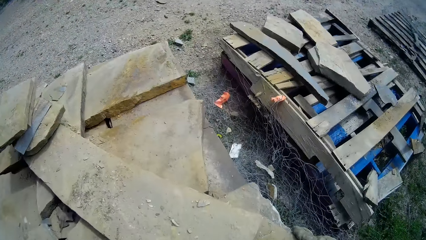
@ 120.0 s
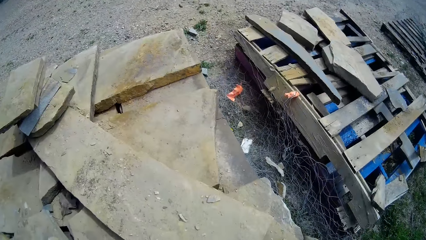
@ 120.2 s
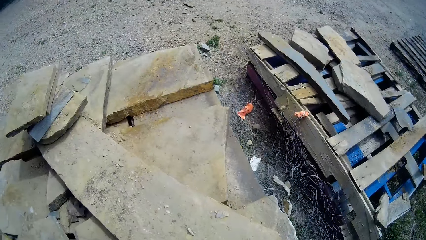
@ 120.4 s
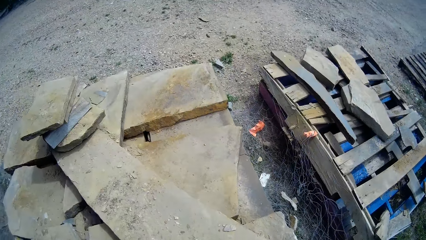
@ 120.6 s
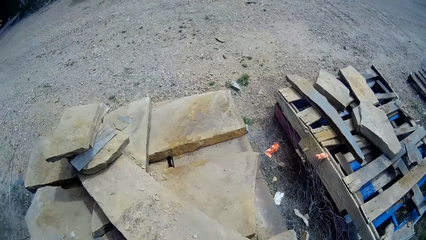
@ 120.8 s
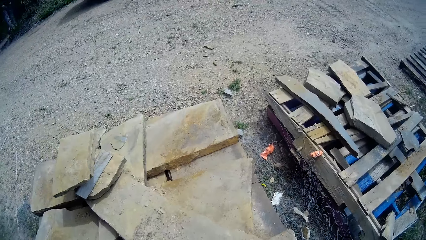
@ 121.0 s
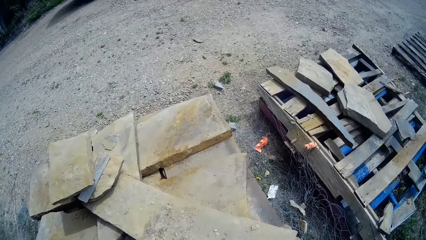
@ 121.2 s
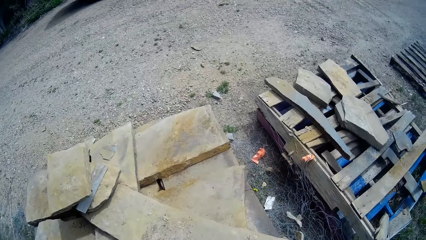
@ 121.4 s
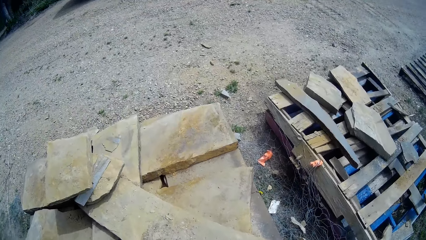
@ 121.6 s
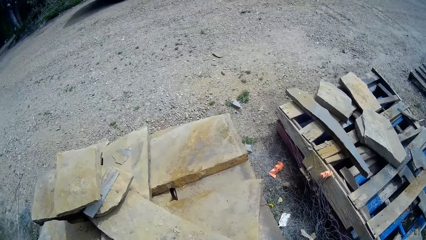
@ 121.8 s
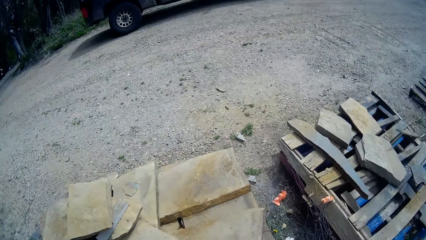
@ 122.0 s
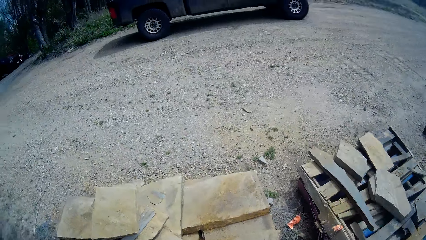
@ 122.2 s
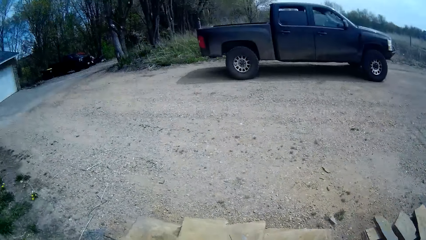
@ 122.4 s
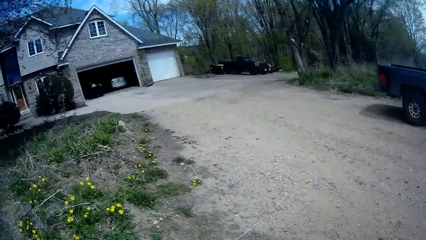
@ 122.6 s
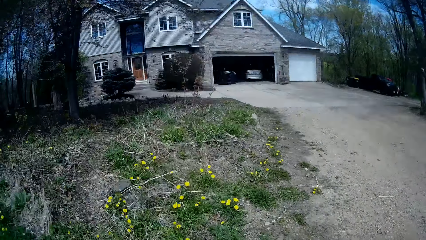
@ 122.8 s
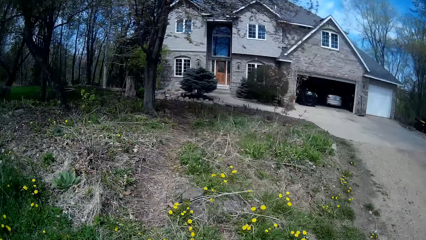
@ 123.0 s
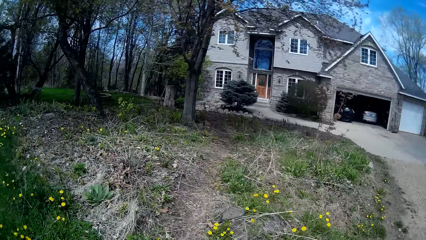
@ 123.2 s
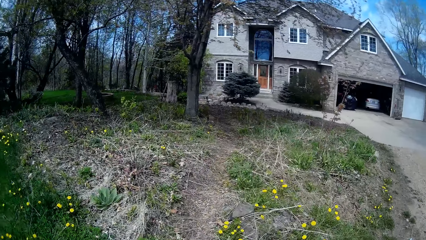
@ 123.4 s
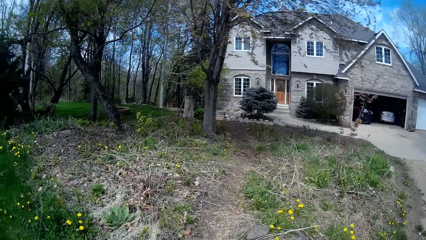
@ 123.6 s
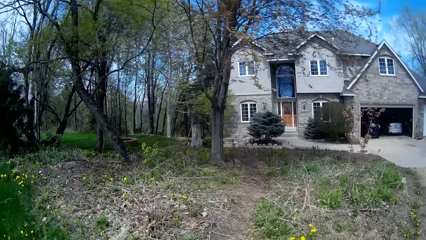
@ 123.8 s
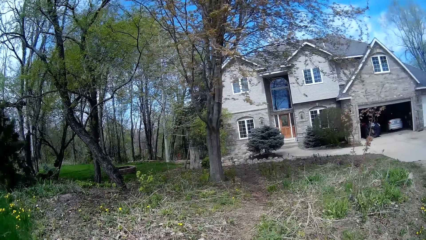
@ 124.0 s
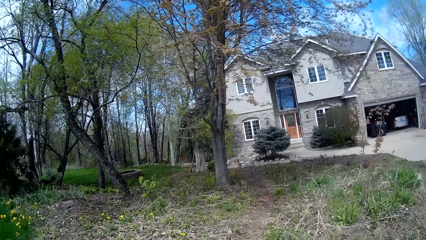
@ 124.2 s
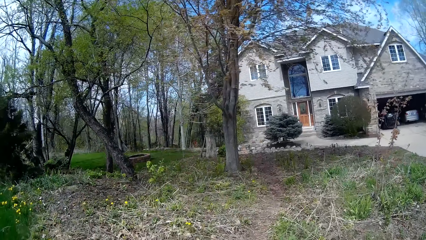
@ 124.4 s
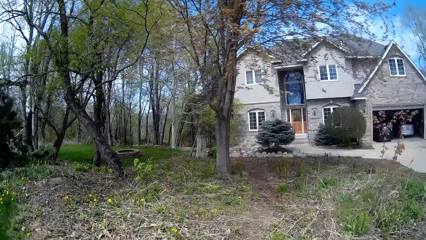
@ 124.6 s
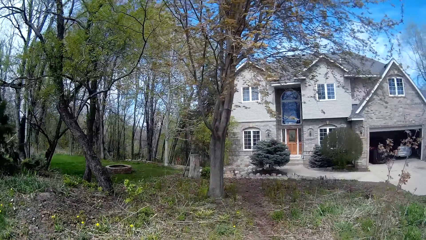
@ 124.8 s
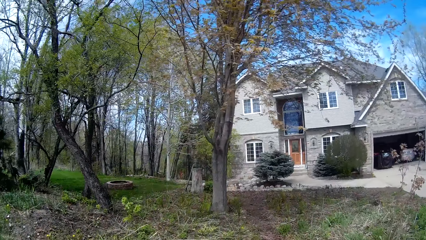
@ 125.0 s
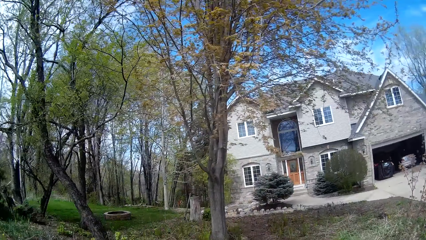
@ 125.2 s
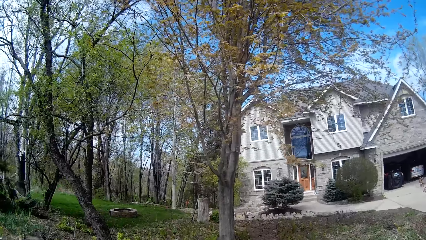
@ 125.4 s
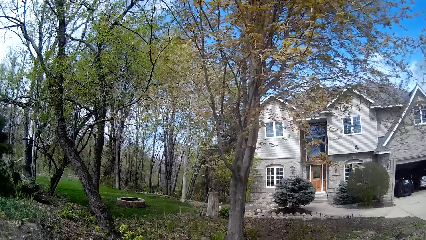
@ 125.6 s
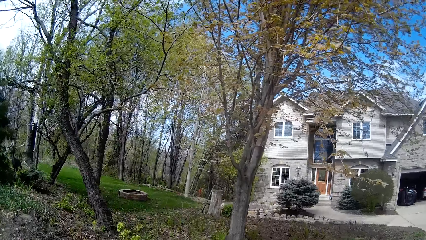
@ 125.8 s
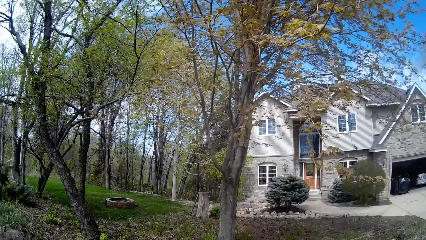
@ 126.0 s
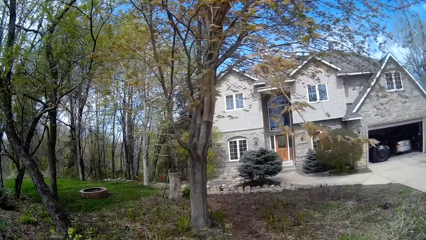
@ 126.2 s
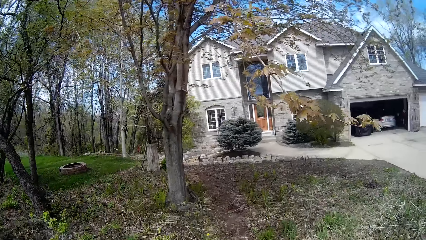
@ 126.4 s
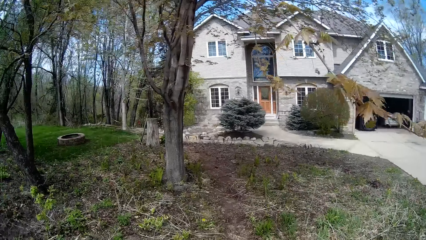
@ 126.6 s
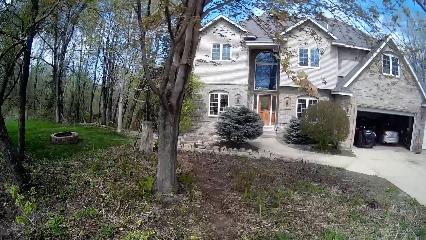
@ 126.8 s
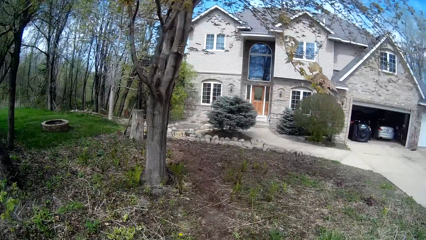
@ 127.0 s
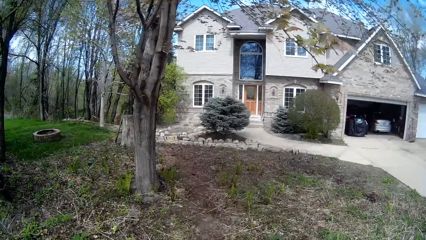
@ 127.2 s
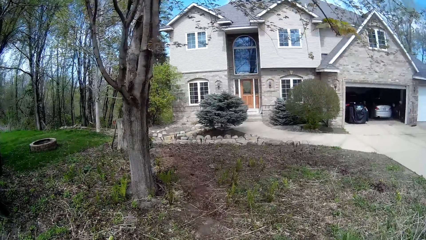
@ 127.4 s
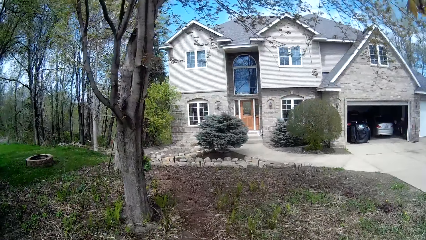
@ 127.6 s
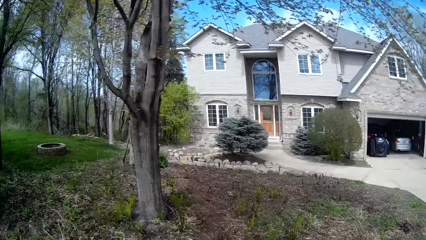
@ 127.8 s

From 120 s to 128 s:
The camera wearer walks around.

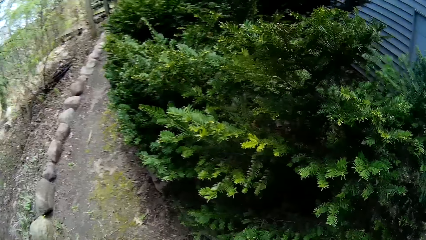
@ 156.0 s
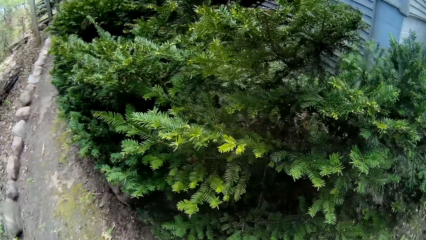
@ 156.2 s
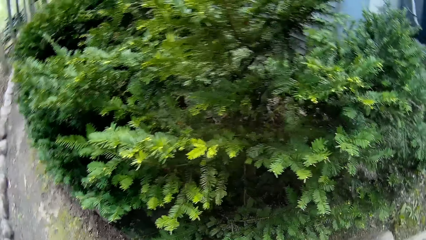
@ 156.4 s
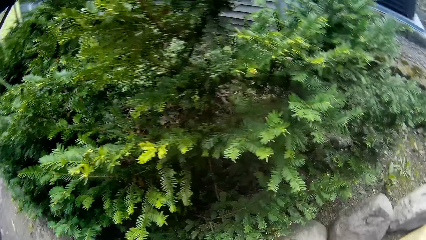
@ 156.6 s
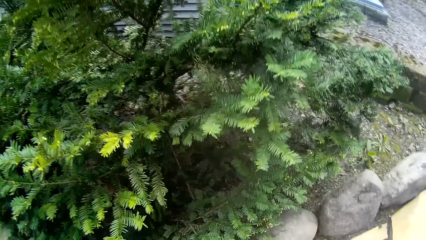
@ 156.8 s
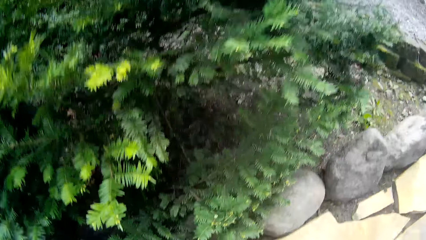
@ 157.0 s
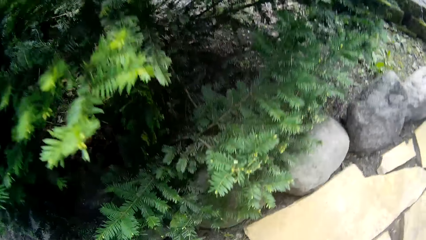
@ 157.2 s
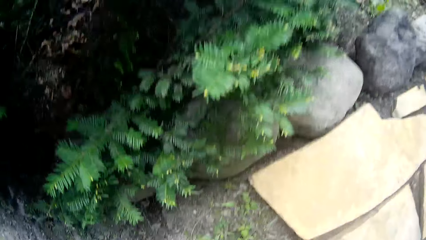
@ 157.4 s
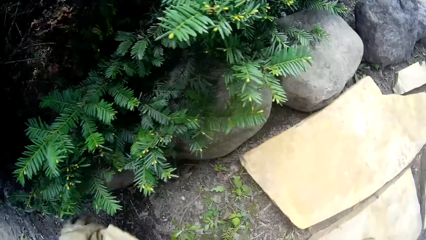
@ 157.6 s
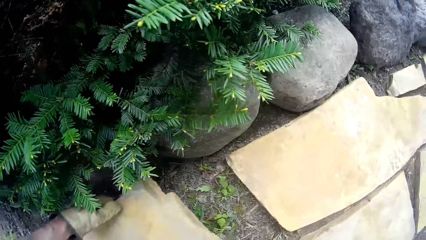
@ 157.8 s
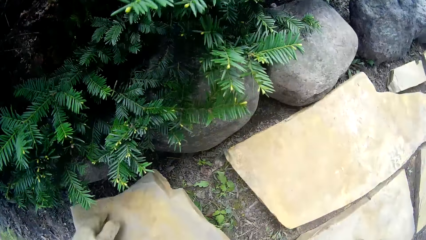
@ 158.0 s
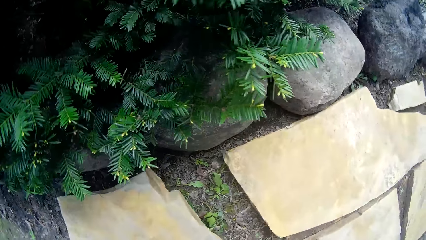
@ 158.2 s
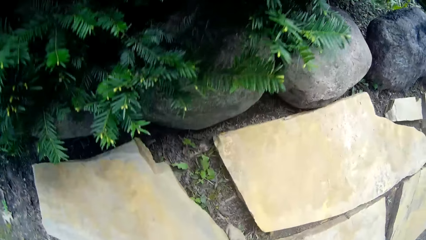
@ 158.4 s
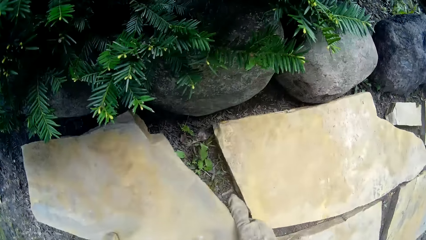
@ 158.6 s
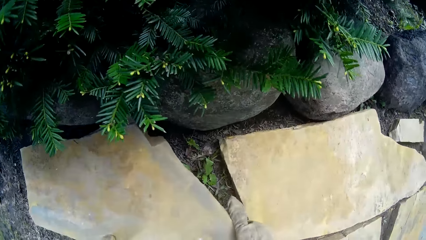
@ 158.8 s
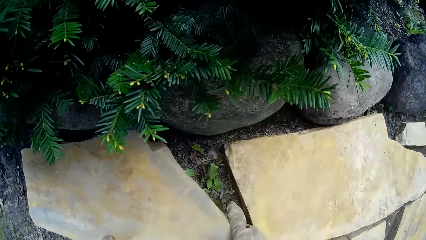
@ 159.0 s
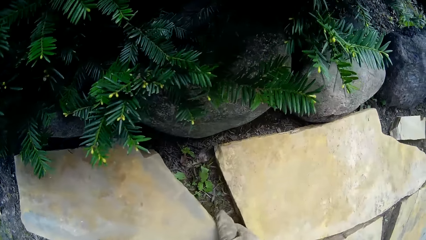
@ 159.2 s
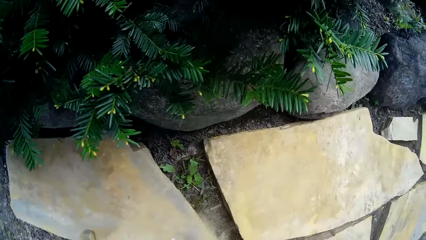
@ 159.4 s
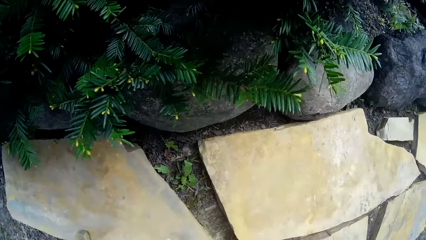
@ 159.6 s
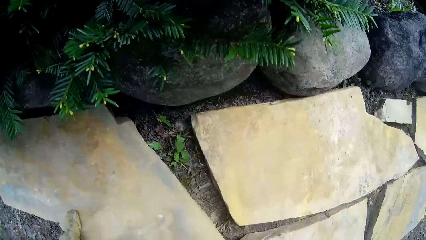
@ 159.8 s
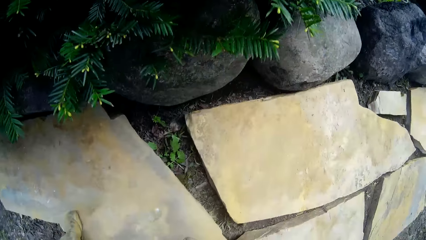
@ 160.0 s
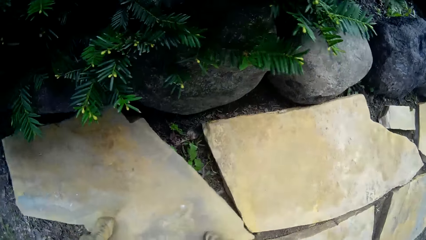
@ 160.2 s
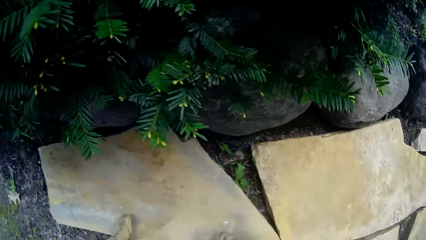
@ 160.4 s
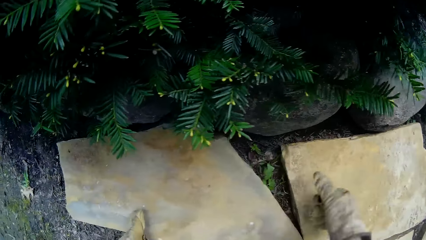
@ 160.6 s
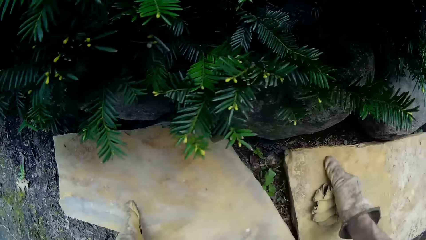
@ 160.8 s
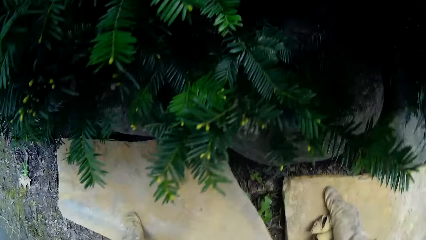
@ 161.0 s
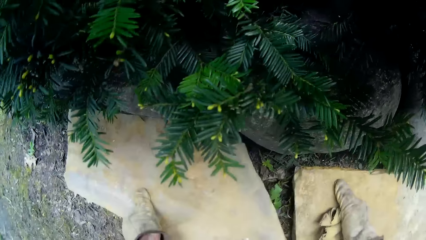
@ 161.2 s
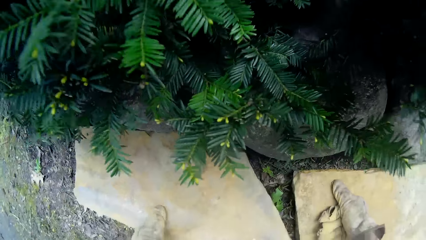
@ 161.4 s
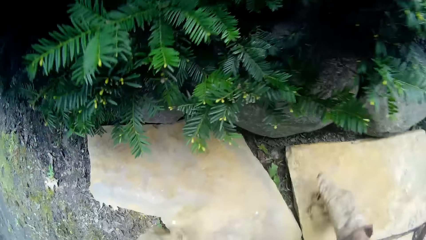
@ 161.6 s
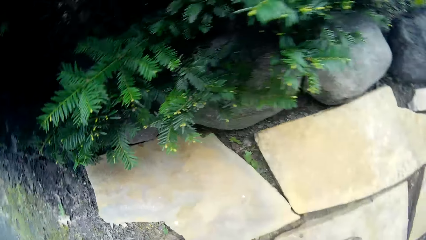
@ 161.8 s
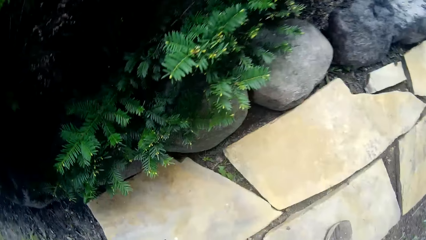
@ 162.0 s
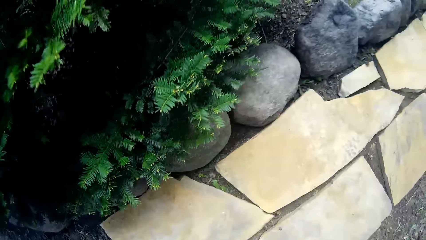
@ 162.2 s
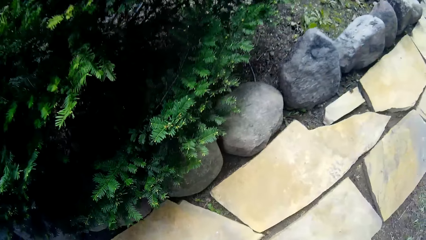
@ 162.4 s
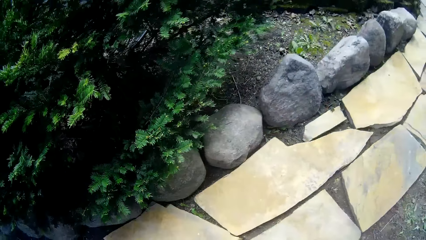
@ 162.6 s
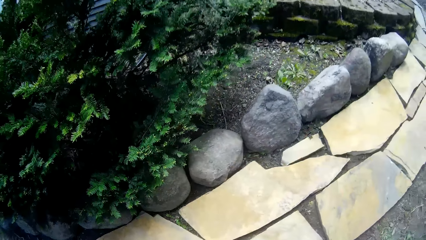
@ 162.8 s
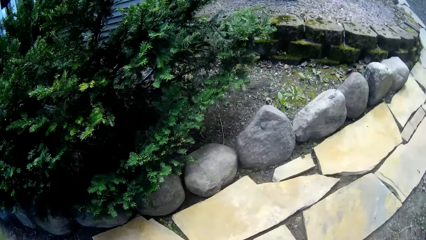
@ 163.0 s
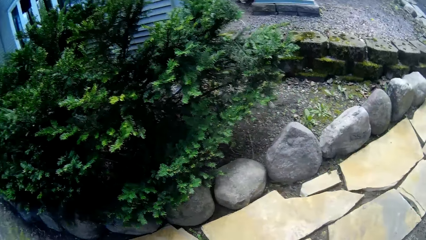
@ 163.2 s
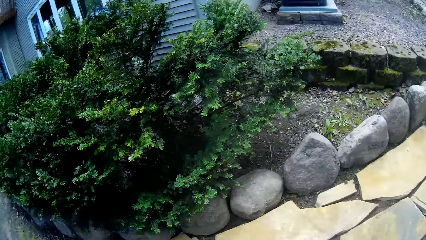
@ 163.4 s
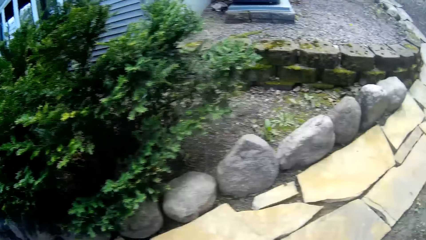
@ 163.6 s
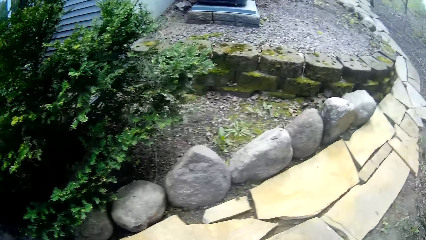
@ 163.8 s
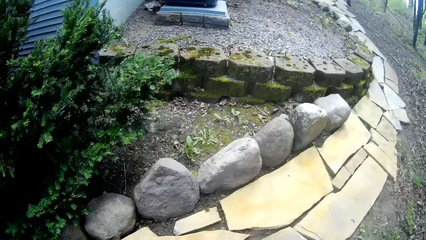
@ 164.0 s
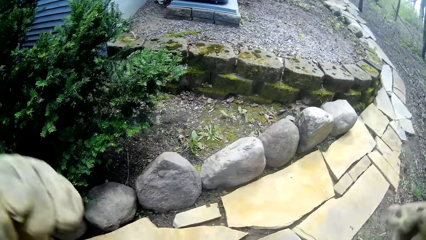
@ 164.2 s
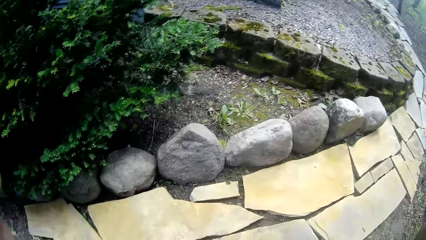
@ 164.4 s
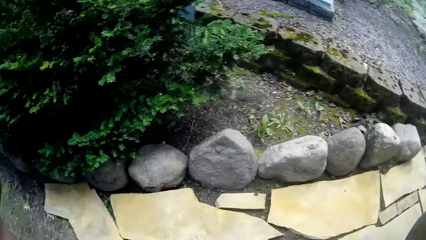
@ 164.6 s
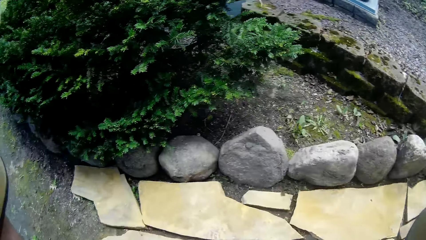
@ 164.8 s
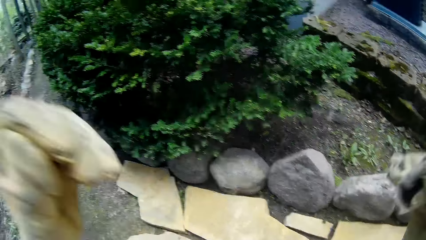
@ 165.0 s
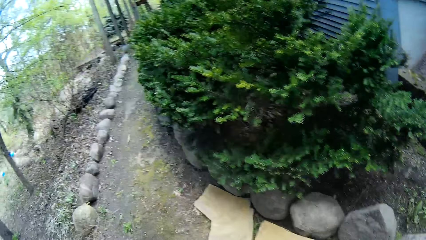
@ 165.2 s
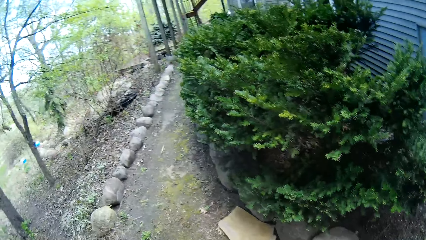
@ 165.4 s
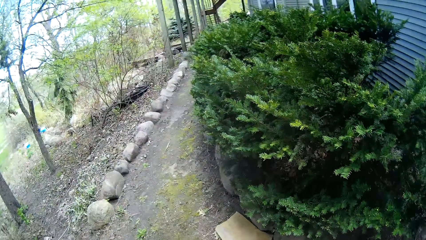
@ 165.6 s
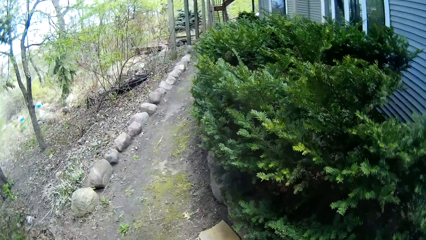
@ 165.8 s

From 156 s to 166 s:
The camera wearer drops a stone or slate on the floor. They move the slates. They remove their hand from the slate. They move the slate. They rest their hand on the slate. They move their hand away from the slate. They move their hand away from the slate again. They stand up. They lift their hands. They lower their hands. They look around.
